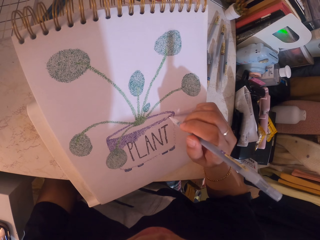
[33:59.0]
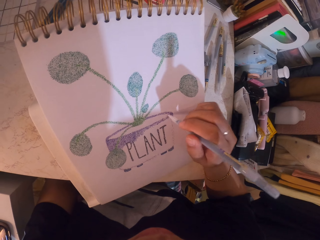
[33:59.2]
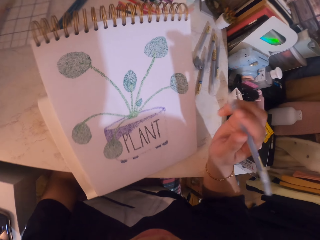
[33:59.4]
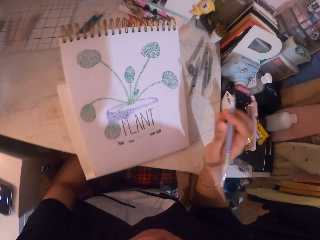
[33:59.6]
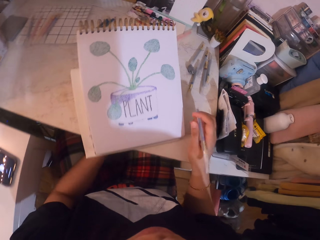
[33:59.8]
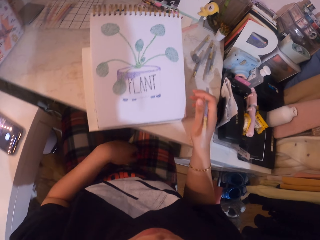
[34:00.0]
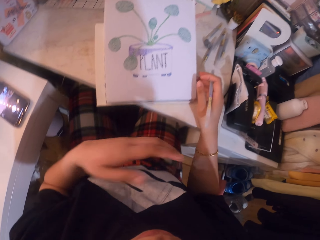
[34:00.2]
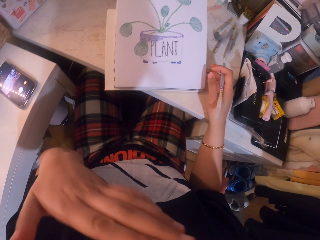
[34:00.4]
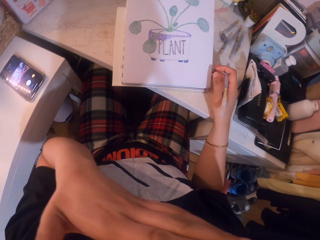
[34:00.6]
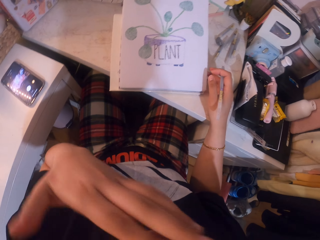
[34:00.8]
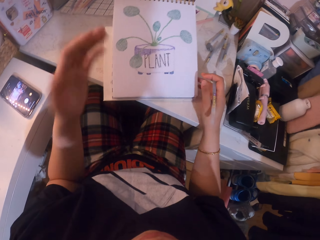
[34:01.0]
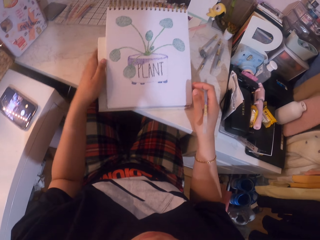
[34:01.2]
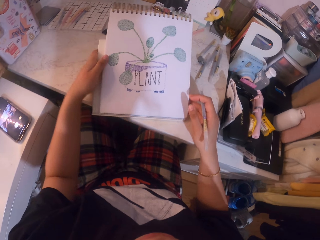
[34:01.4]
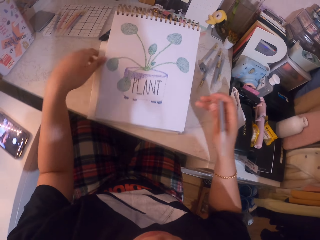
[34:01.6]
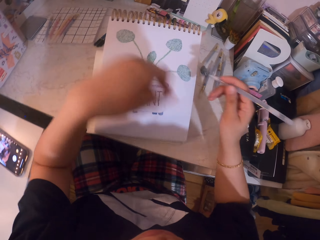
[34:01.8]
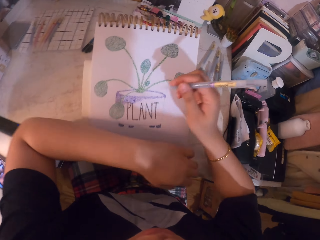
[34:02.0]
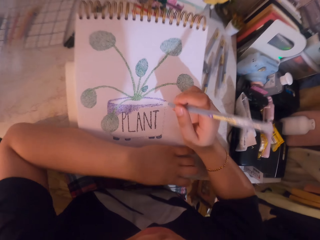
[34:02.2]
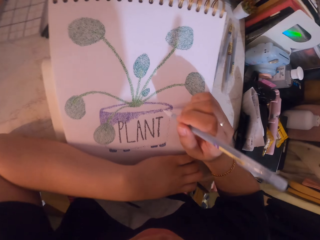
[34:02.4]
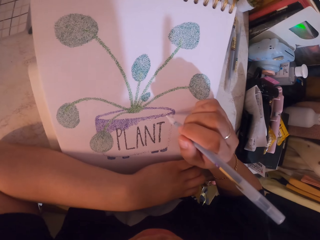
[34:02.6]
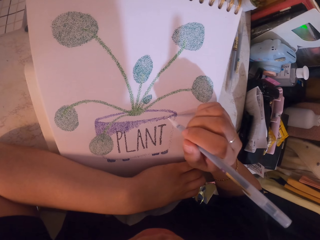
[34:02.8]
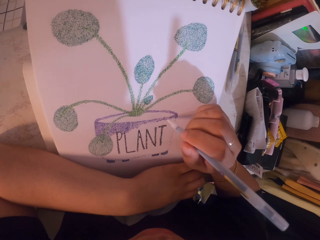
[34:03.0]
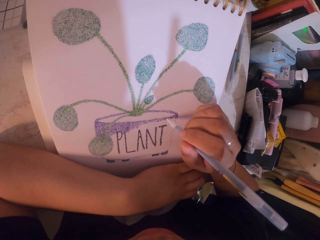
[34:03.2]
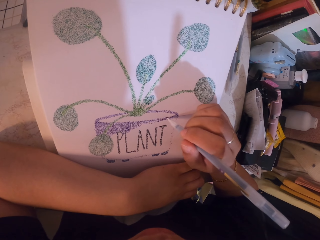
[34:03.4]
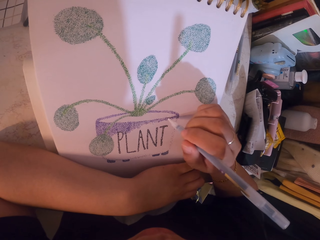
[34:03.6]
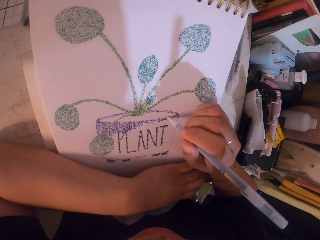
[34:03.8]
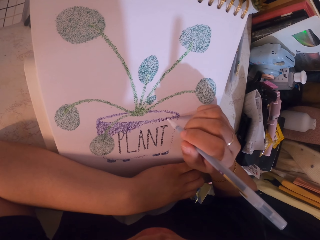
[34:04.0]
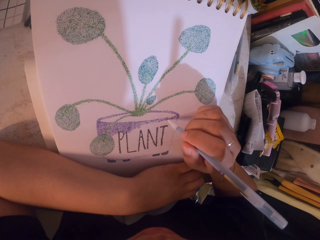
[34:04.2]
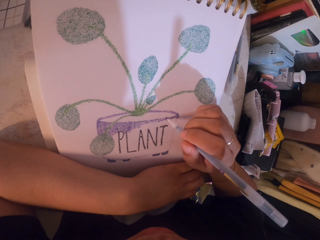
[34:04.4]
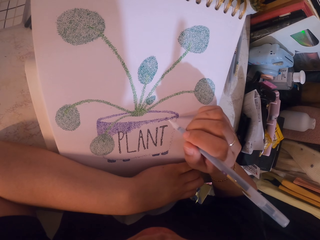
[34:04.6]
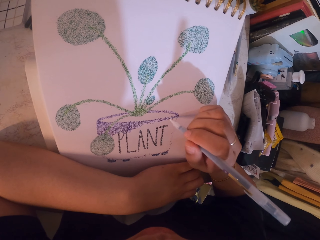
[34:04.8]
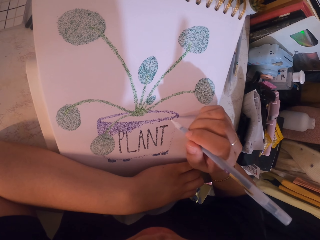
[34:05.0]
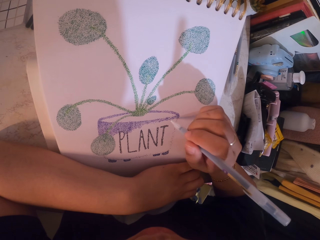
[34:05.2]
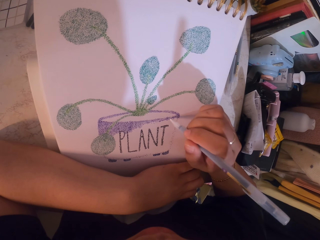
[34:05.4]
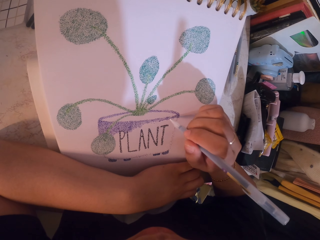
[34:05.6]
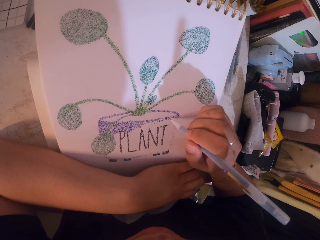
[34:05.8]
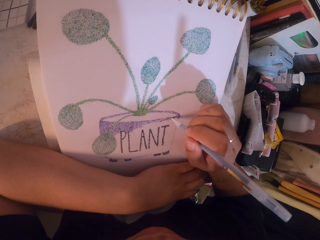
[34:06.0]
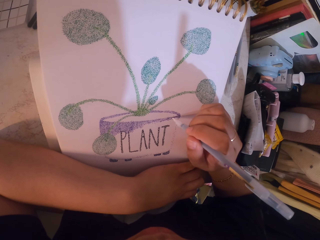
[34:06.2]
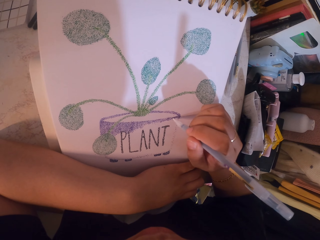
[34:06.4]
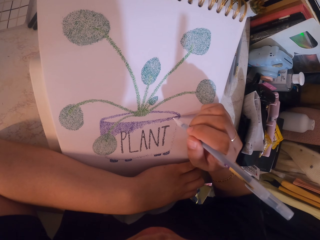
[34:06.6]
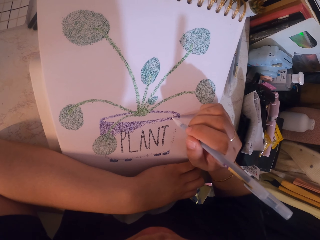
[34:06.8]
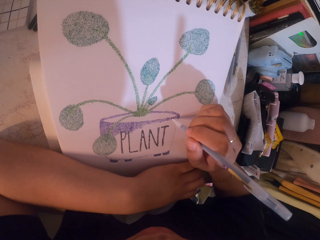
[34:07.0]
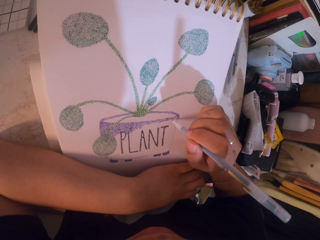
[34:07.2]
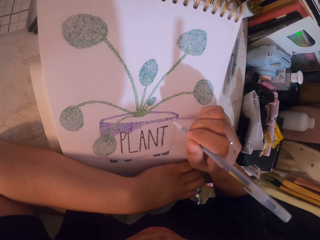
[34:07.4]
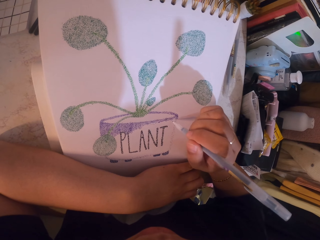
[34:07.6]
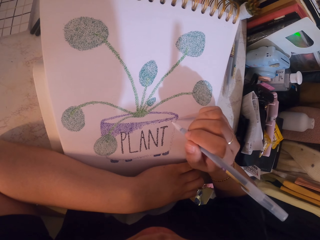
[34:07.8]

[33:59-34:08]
The camera wearer scratches her face with her hand. She adjusts the position of the book holder. She applies glitter on the drawing with the glitter pen.

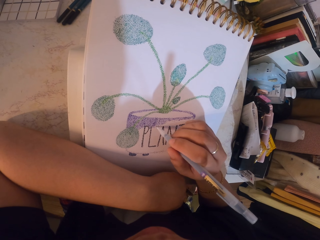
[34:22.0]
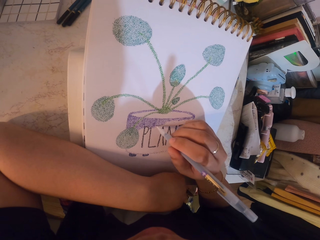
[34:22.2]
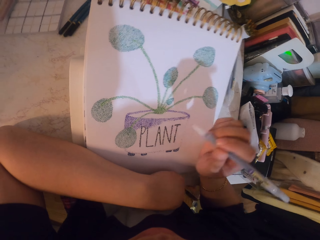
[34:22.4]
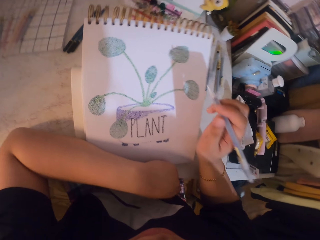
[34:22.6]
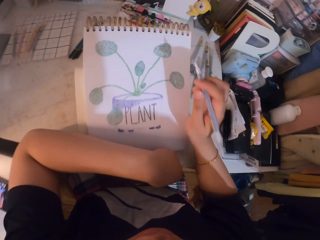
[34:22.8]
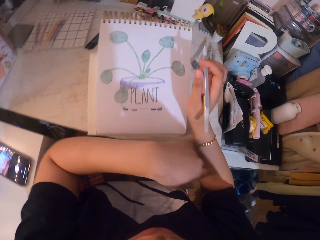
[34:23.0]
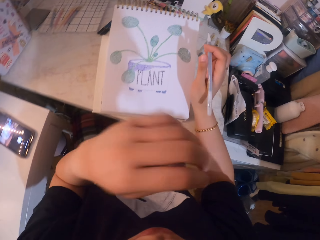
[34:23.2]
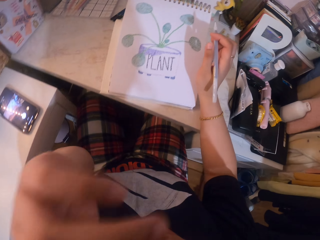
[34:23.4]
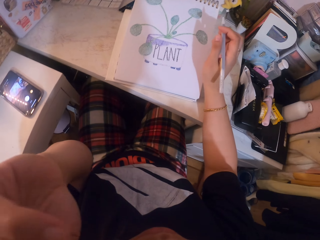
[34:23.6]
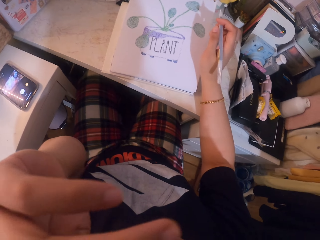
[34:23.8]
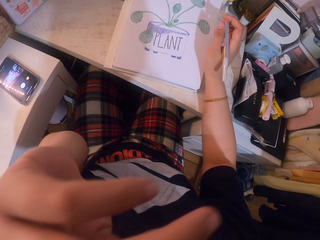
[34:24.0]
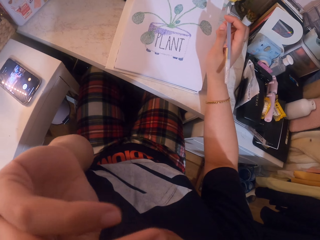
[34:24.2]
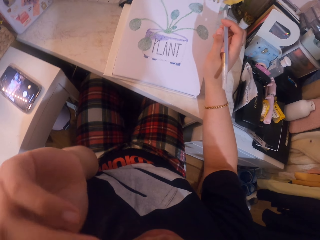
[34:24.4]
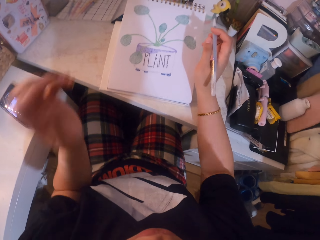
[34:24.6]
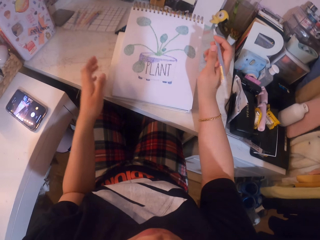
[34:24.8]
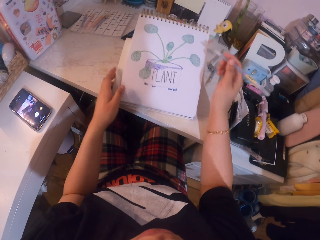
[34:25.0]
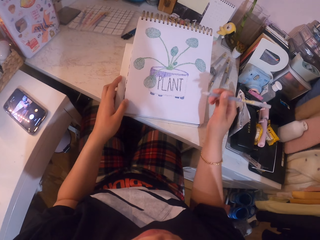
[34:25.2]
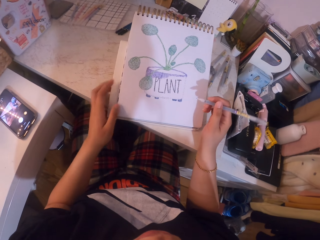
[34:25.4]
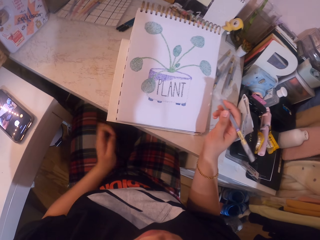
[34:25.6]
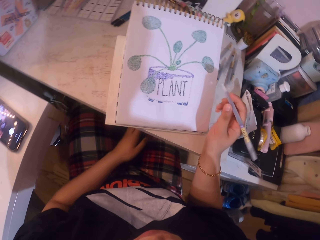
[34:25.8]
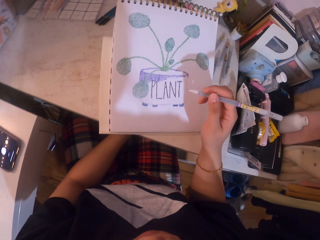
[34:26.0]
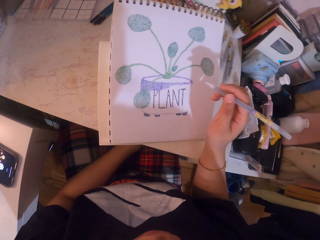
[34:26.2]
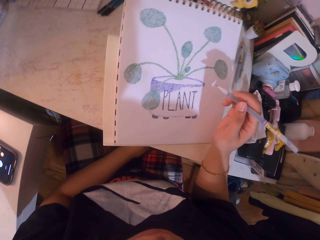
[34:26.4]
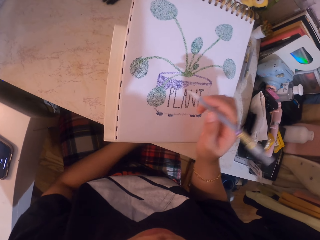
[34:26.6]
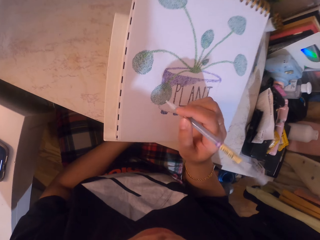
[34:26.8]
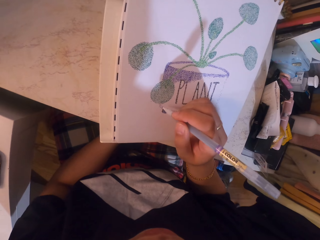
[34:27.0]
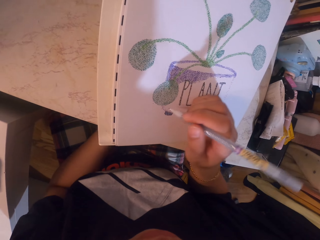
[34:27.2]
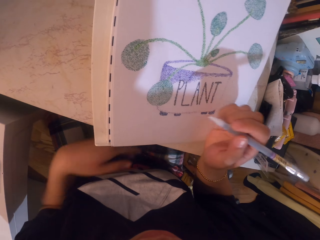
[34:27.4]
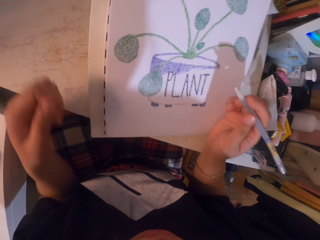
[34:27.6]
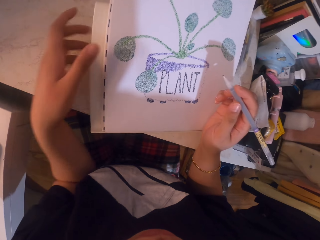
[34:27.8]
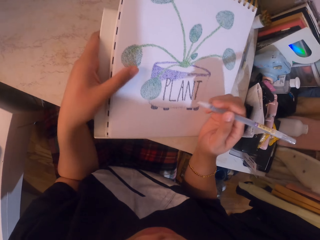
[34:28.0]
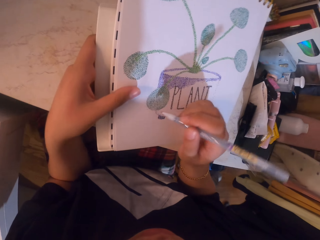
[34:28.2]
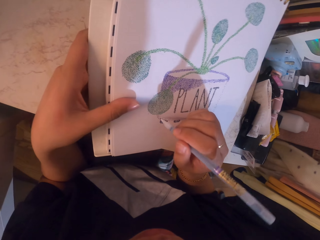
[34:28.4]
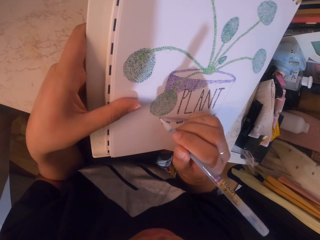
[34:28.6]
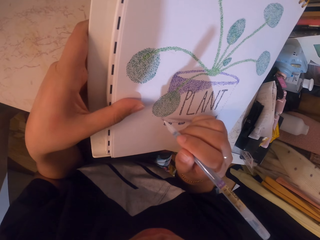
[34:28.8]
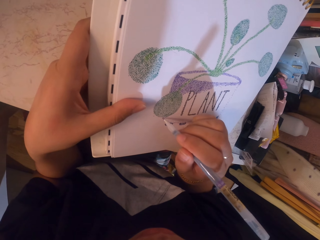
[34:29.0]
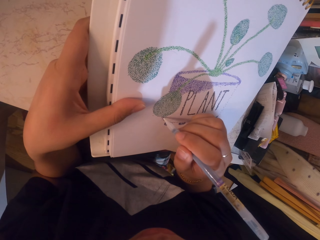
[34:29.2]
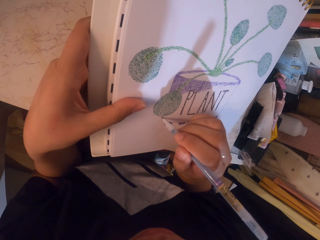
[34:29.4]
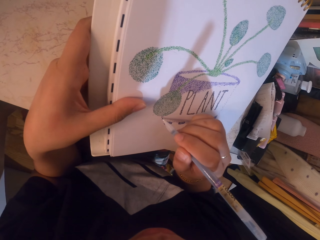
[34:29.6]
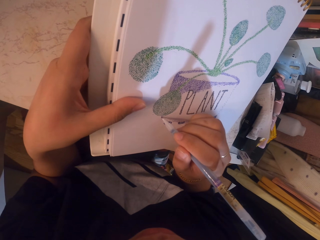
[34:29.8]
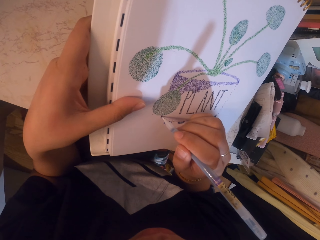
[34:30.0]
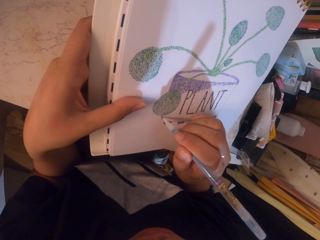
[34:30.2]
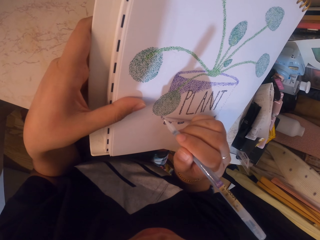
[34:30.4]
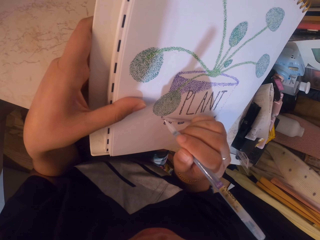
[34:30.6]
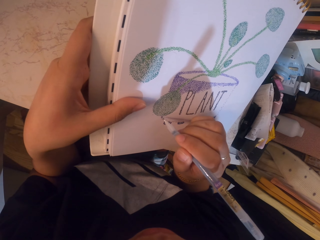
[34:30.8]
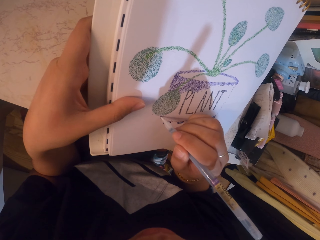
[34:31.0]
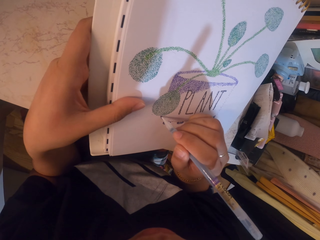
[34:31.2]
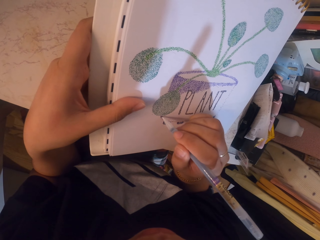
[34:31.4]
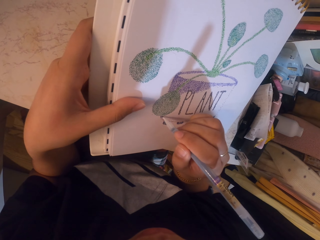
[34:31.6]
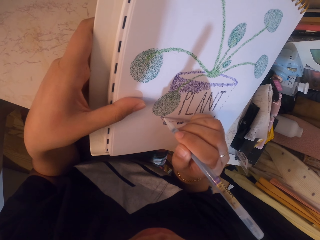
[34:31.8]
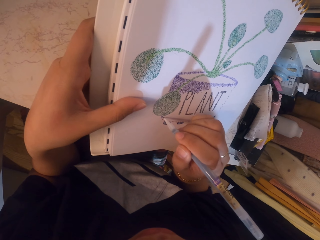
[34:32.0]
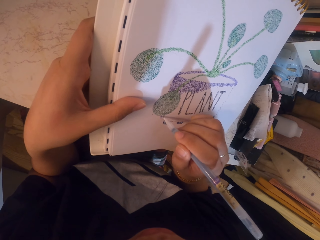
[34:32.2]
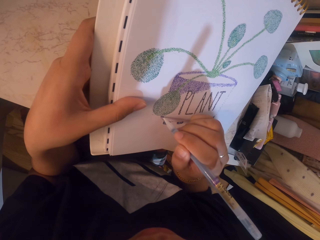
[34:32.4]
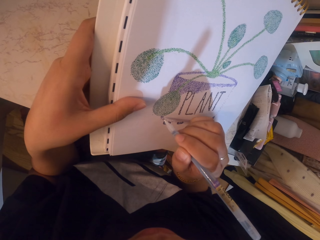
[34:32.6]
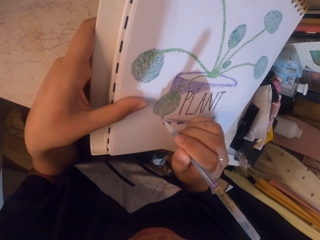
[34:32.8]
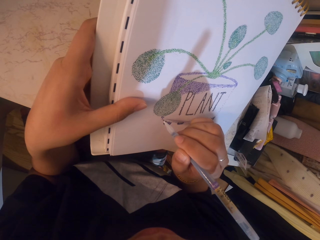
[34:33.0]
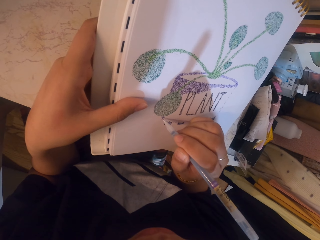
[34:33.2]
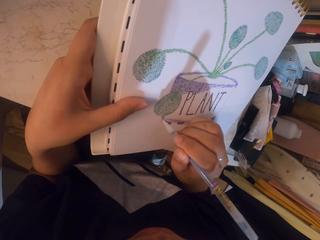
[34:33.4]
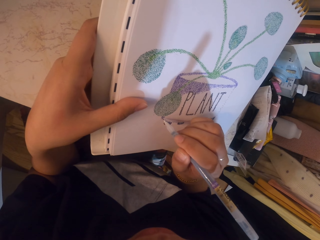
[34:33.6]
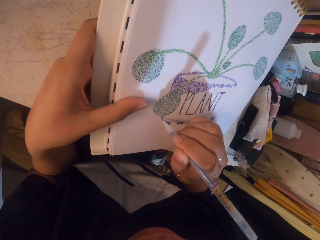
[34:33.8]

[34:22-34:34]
The camera wearer scratches her face with her hand. She adjusts the position of the book holder. She moves the book holder towards her. She applies glitter on the drawing with the glitter pen.
